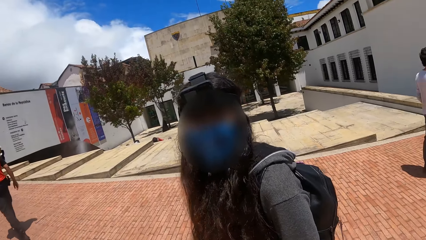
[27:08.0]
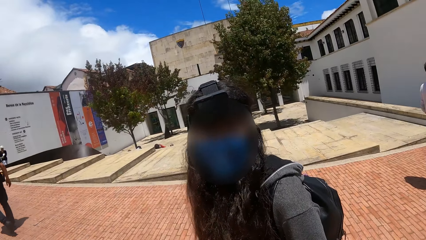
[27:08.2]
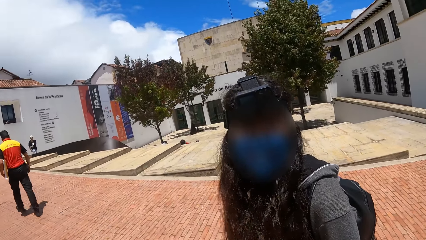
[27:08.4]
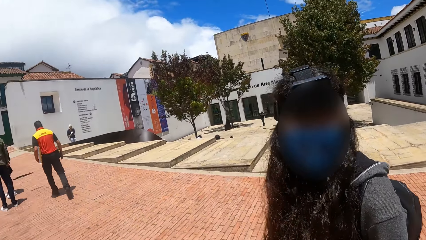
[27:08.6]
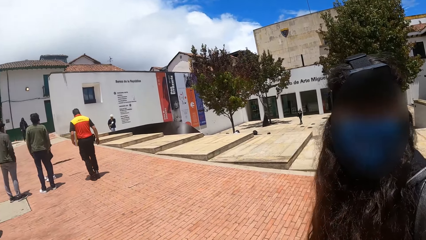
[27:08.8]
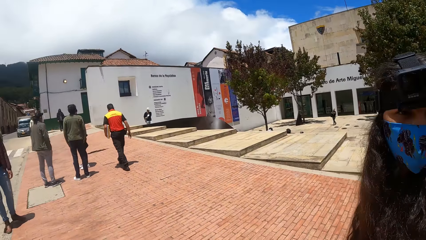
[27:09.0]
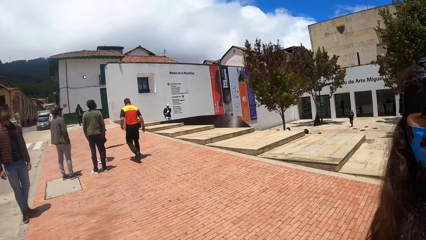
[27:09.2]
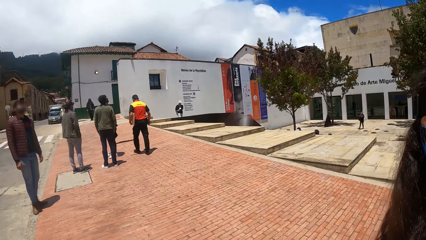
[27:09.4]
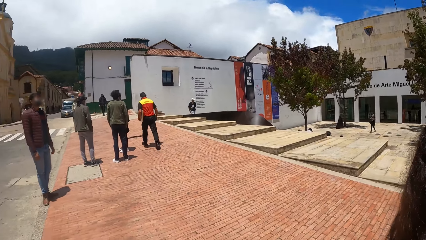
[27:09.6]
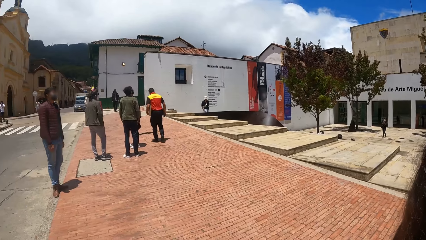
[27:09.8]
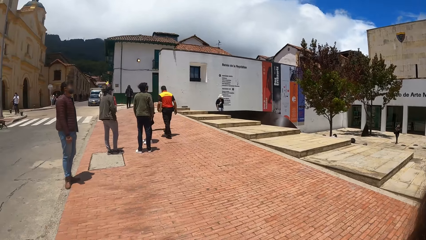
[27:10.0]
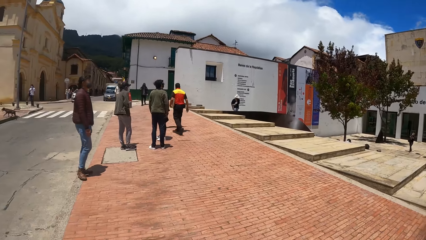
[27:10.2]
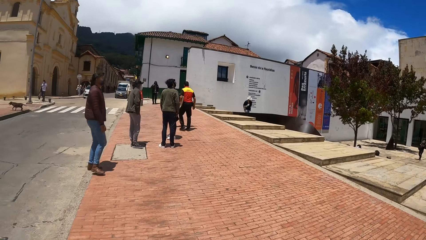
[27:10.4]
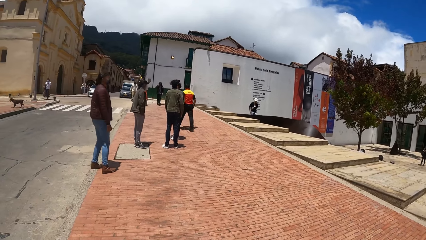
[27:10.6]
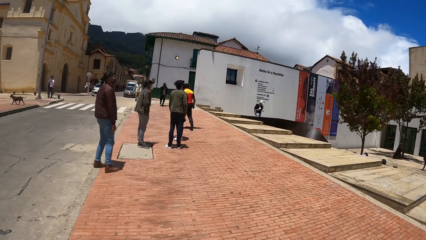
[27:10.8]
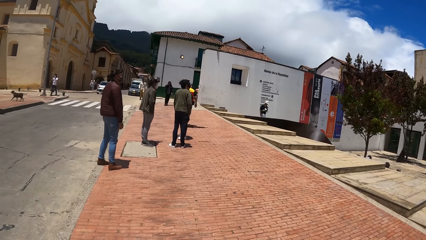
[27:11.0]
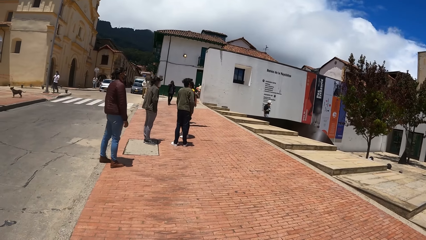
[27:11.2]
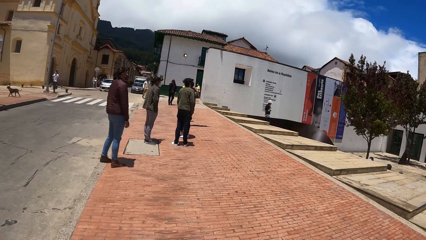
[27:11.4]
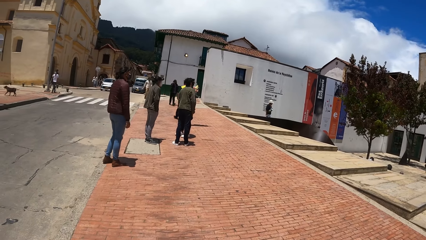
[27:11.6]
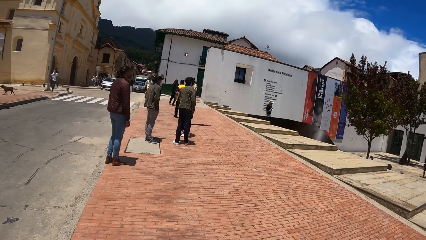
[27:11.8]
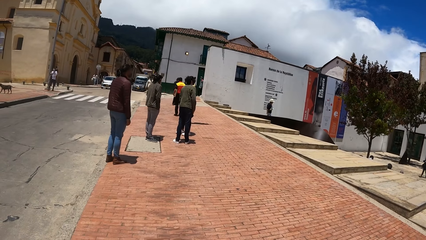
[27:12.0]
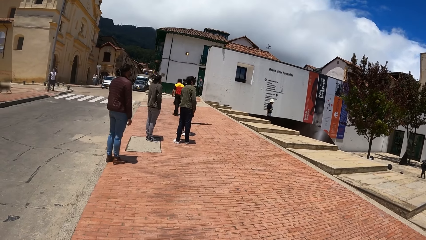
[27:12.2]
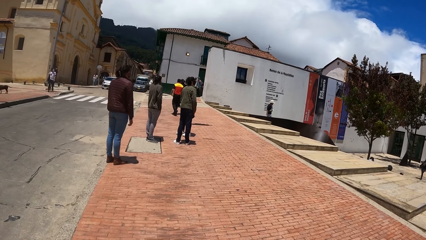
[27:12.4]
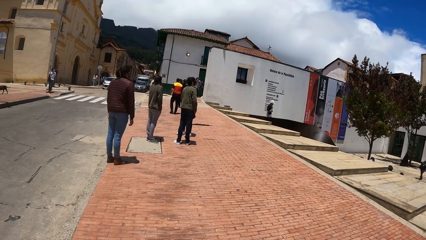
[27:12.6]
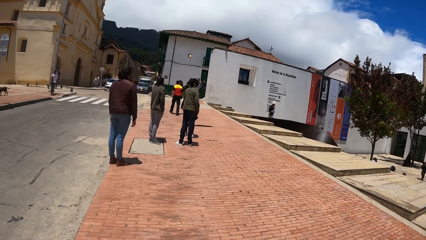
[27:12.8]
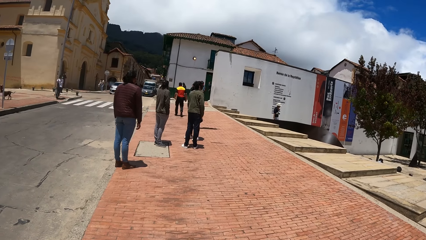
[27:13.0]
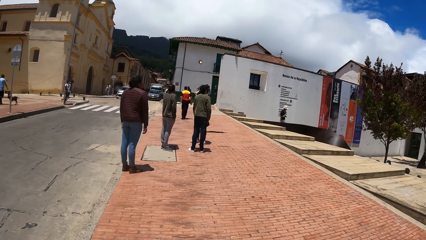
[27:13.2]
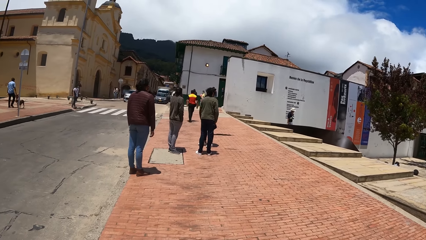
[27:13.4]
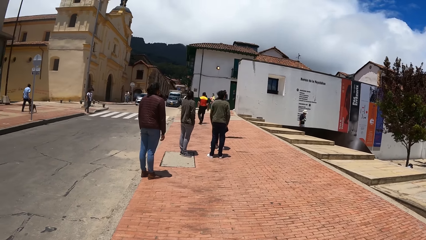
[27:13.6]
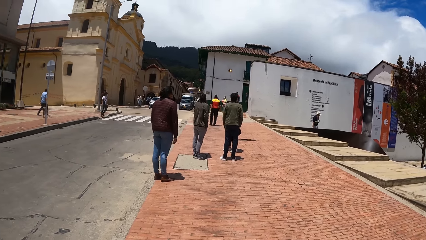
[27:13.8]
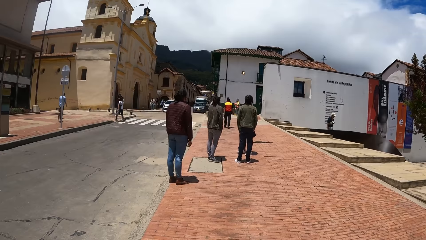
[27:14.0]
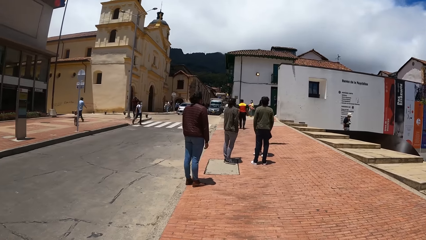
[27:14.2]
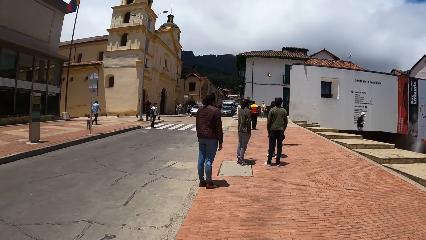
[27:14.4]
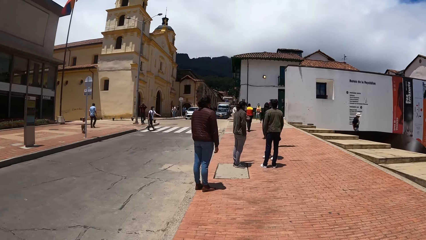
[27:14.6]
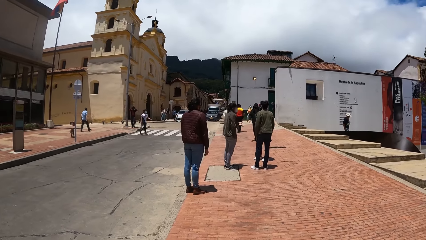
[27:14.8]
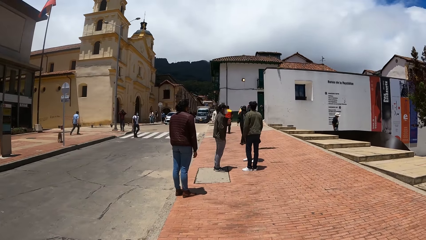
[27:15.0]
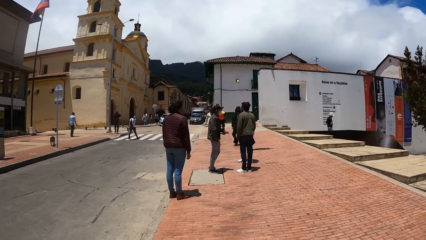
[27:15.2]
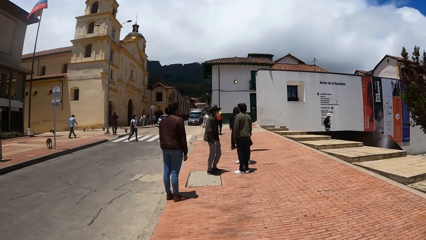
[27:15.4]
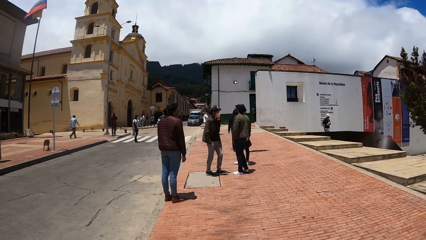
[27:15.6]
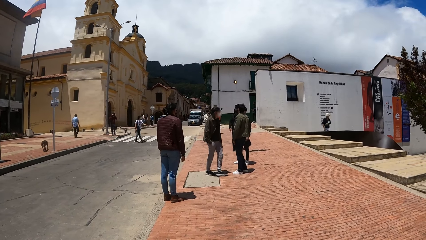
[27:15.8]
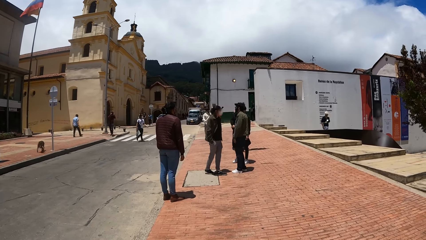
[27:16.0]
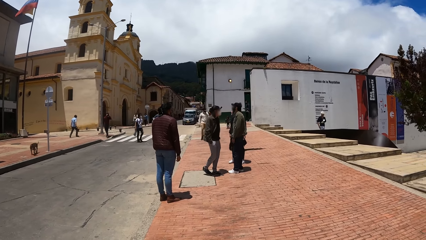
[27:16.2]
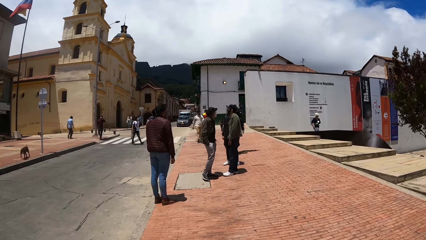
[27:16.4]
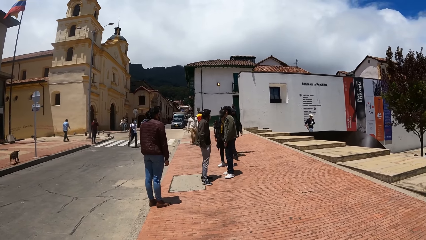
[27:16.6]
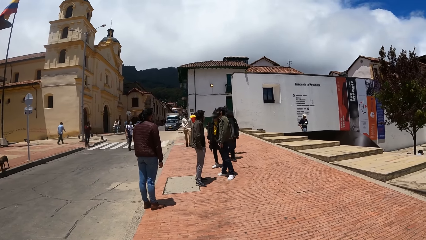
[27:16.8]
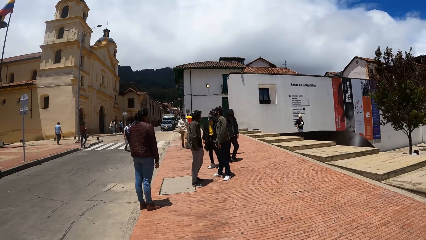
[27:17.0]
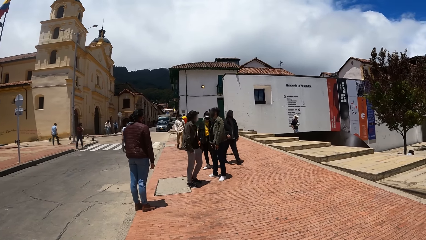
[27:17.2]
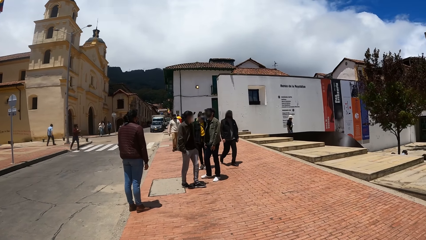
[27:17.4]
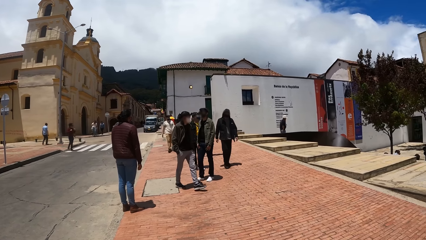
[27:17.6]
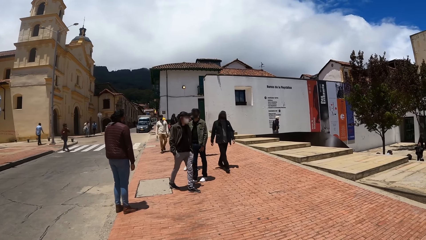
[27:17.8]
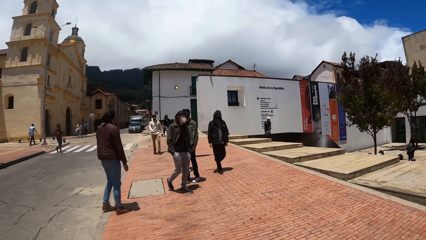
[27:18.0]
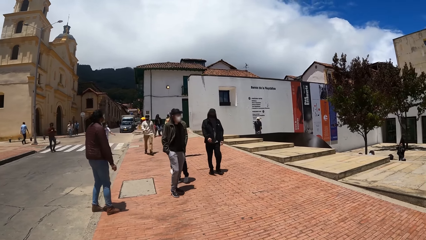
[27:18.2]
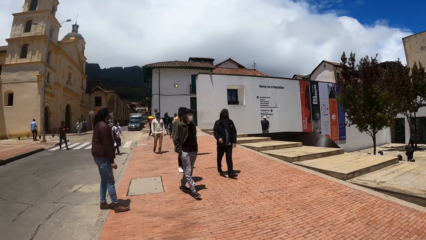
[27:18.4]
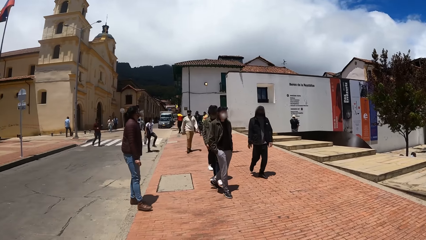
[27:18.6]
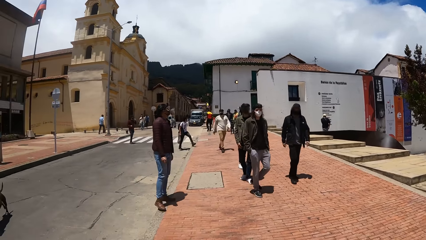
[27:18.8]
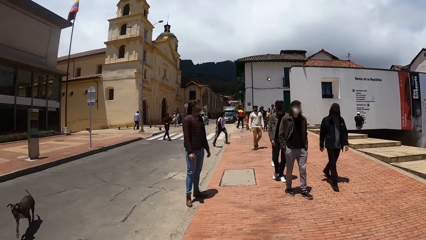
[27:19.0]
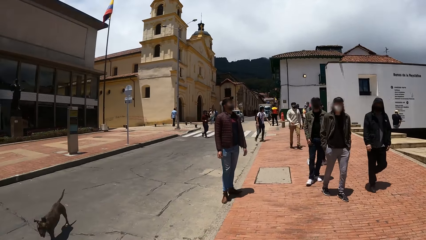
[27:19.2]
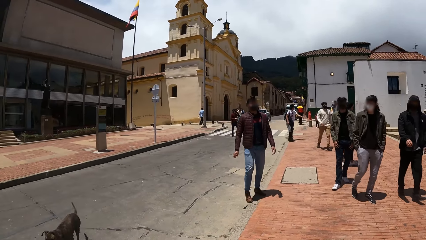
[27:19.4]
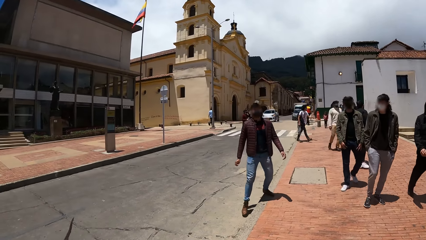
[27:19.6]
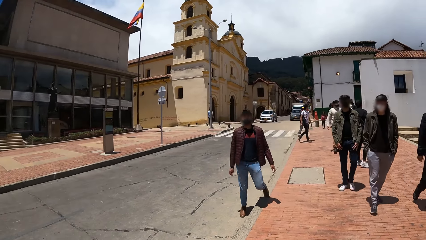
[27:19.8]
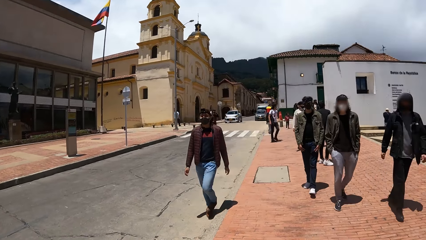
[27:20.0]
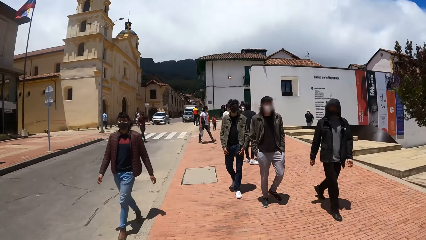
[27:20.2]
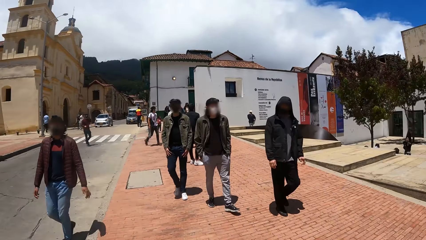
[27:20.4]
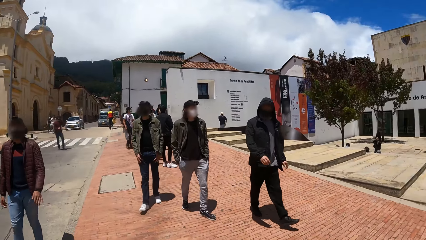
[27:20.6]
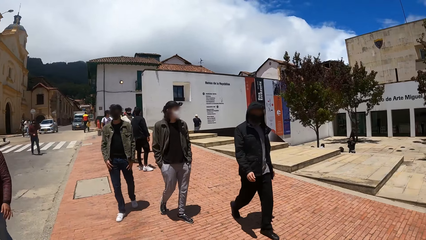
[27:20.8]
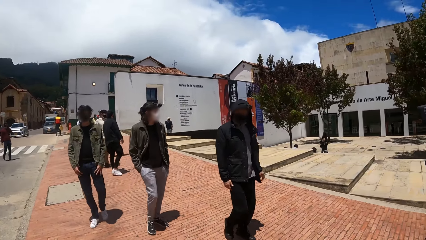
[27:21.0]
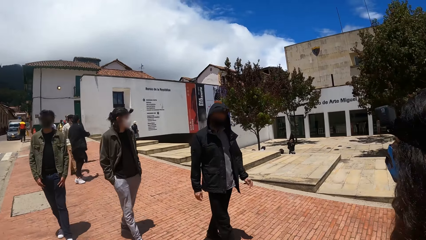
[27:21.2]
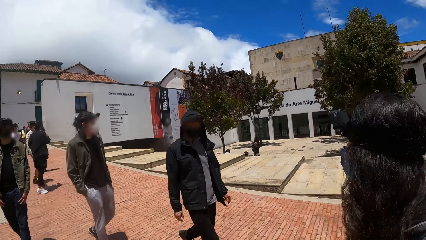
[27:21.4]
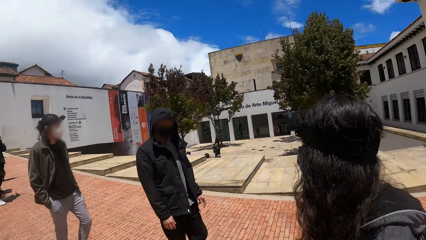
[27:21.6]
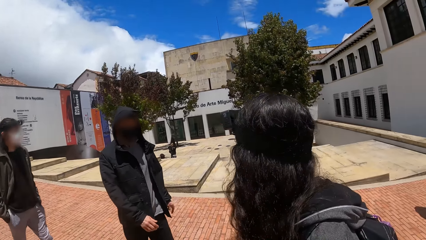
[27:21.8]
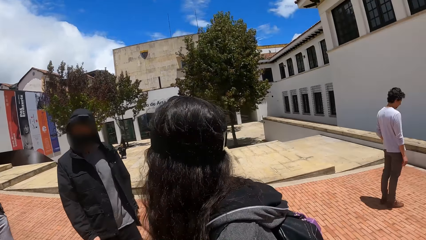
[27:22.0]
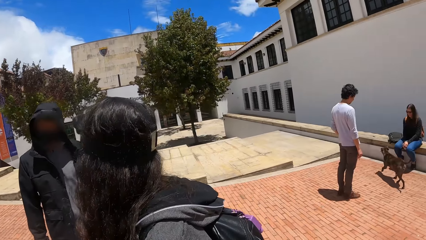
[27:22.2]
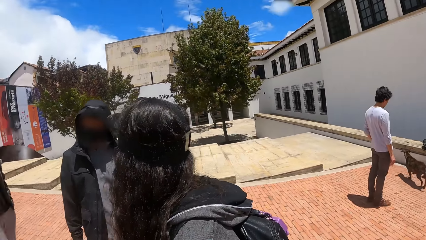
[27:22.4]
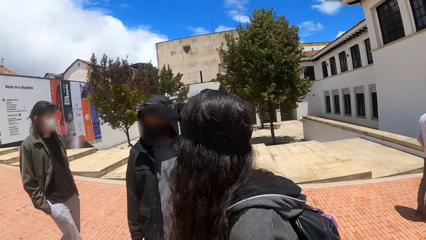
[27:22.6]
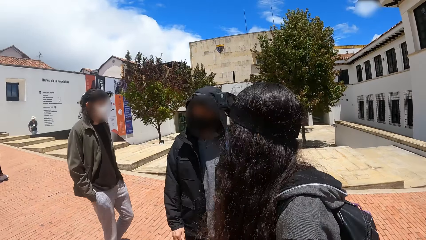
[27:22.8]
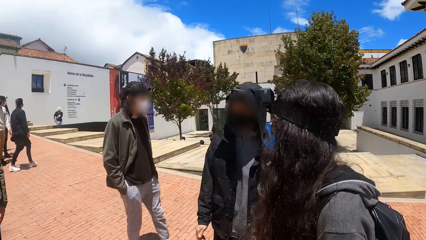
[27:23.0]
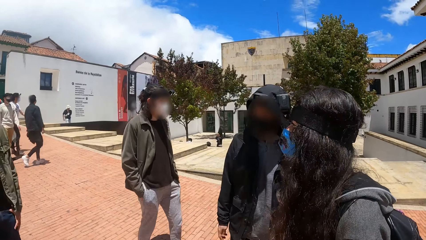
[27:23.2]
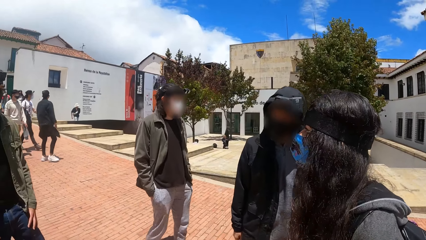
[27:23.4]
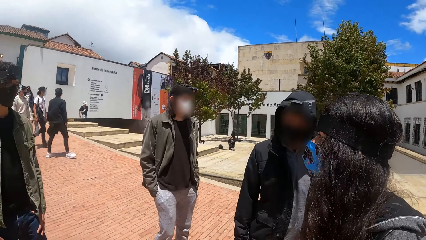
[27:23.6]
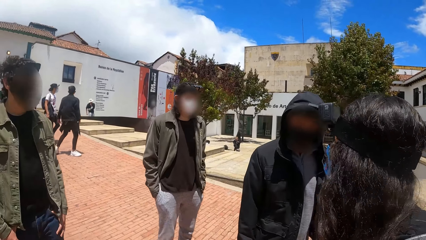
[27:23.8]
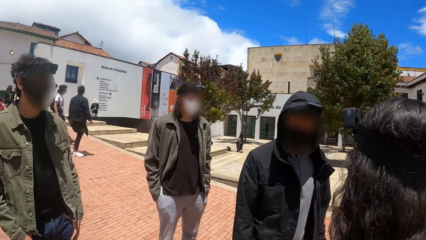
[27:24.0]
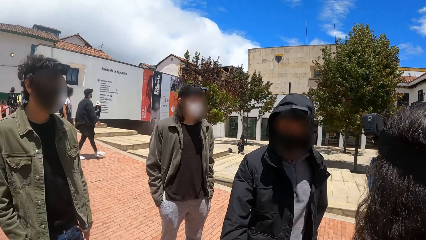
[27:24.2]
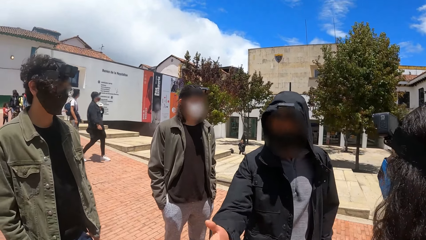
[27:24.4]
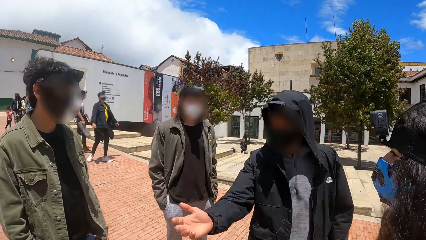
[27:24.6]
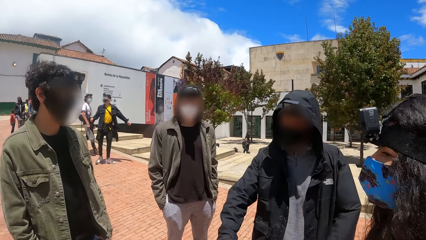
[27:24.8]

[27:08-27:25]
The camera wearer looks around.
